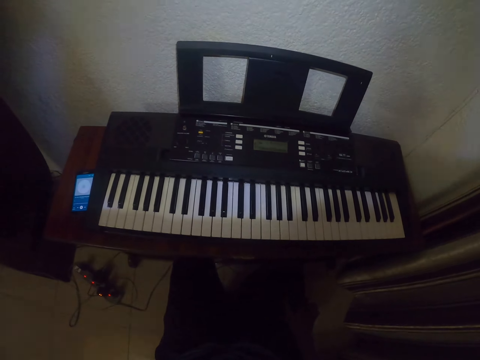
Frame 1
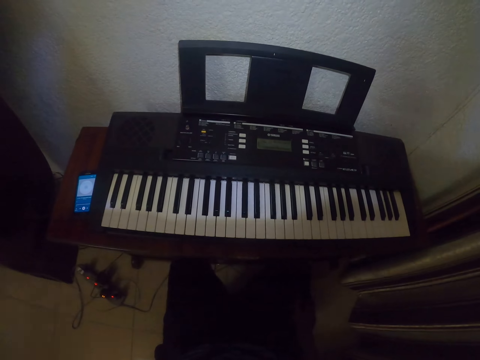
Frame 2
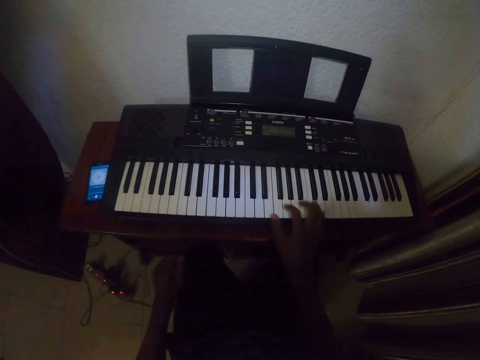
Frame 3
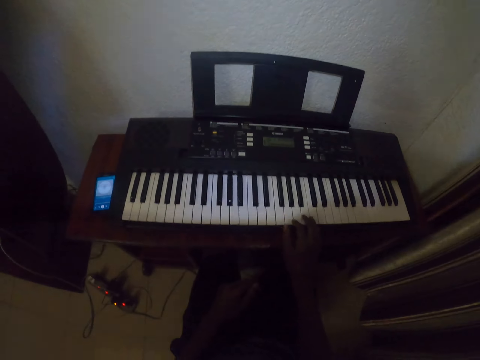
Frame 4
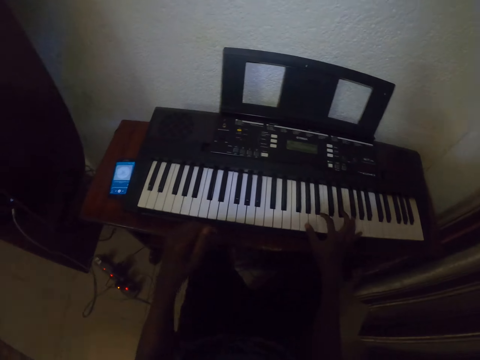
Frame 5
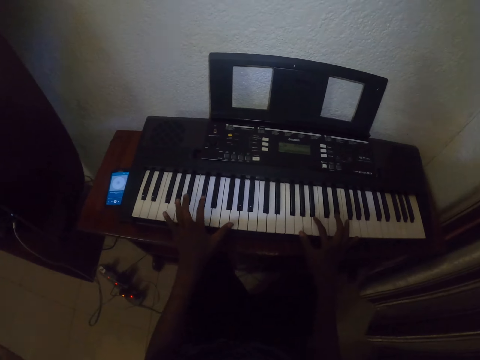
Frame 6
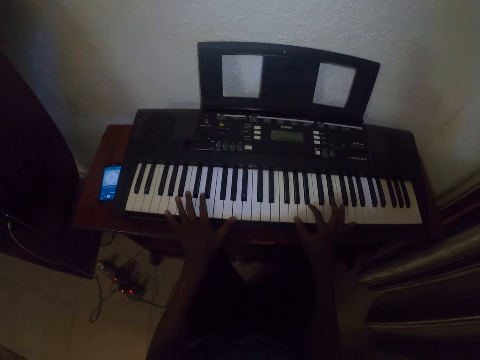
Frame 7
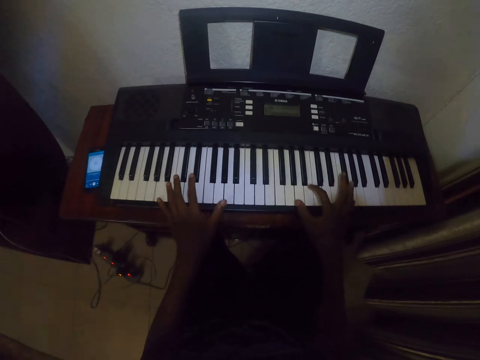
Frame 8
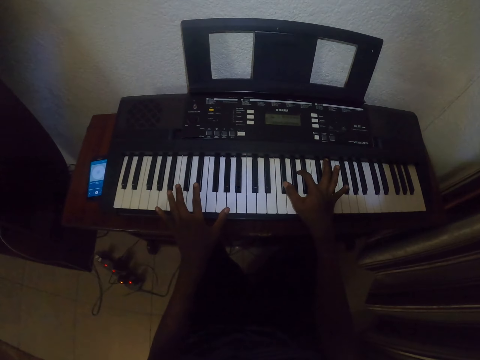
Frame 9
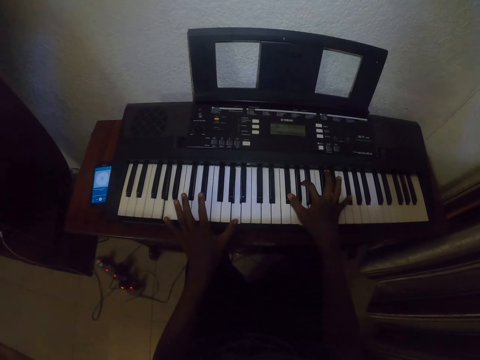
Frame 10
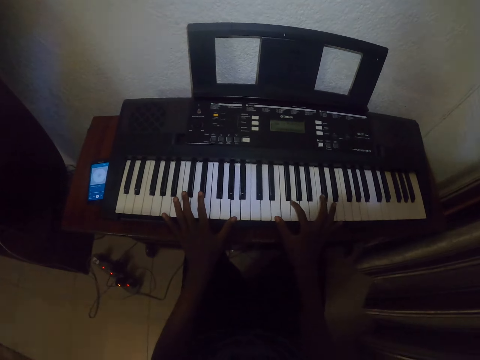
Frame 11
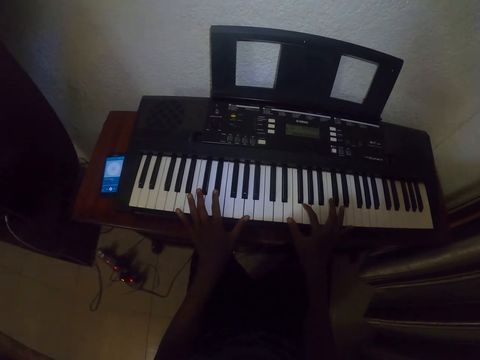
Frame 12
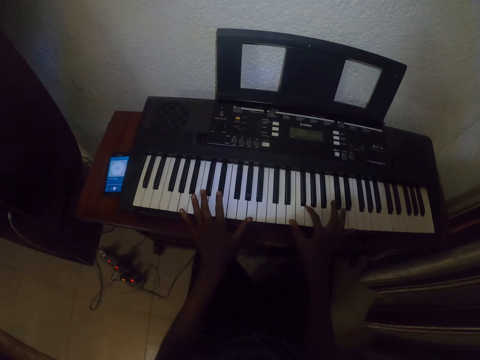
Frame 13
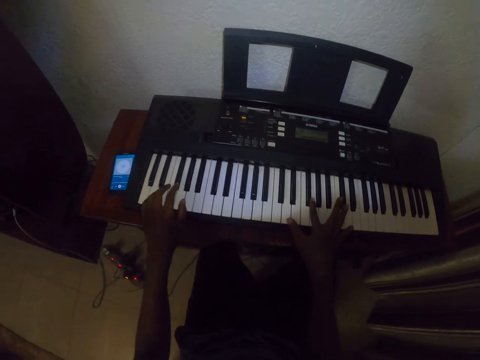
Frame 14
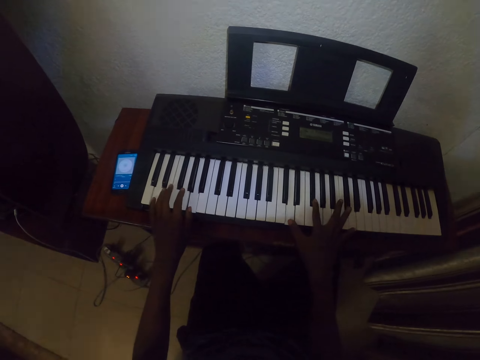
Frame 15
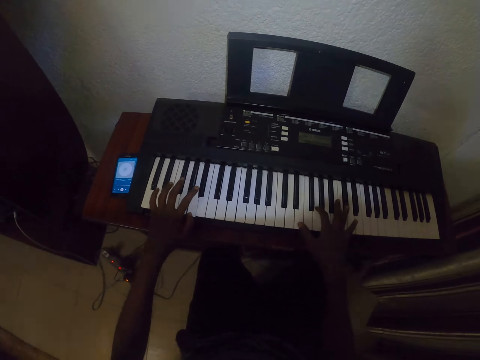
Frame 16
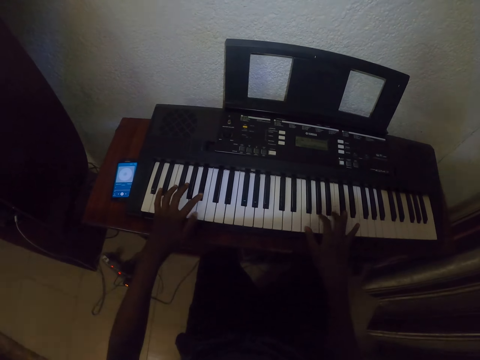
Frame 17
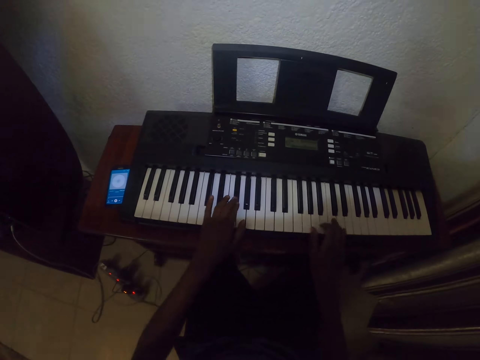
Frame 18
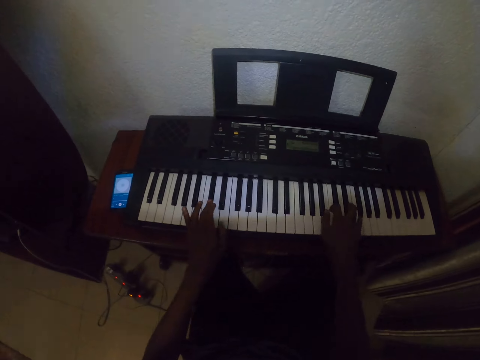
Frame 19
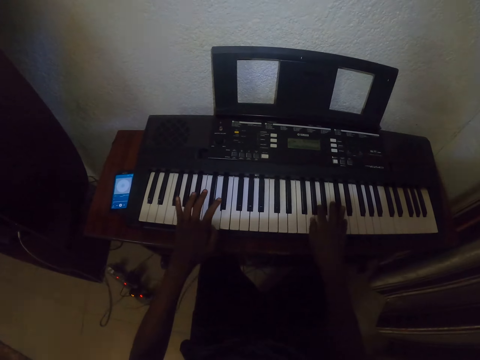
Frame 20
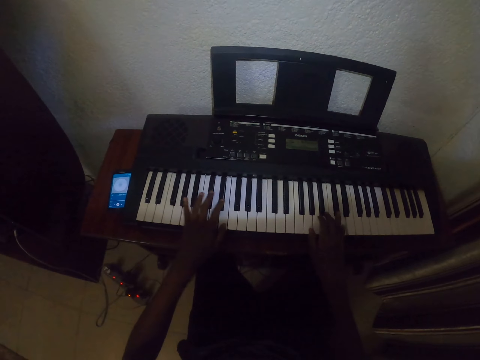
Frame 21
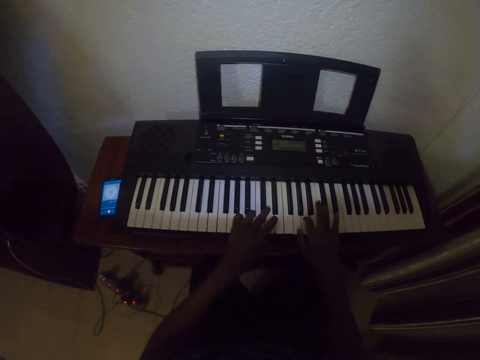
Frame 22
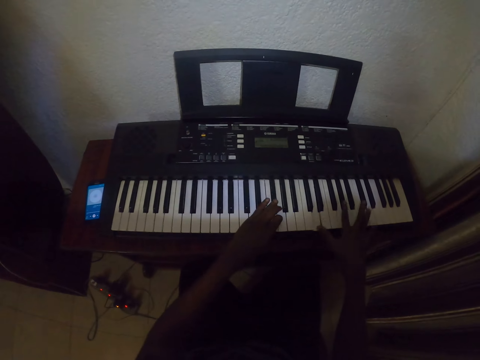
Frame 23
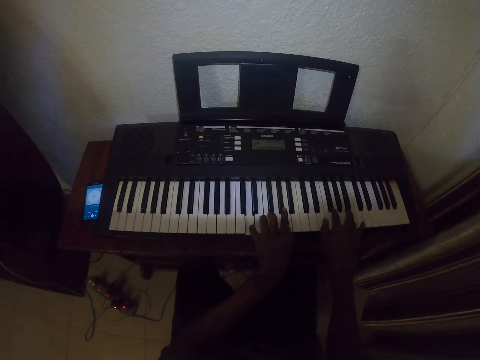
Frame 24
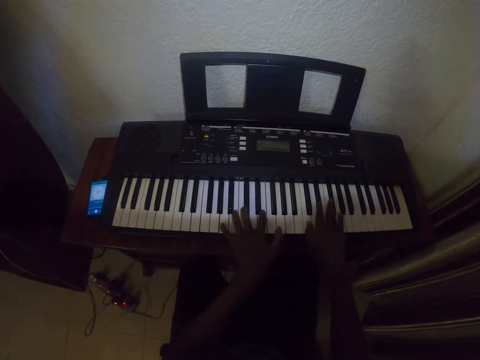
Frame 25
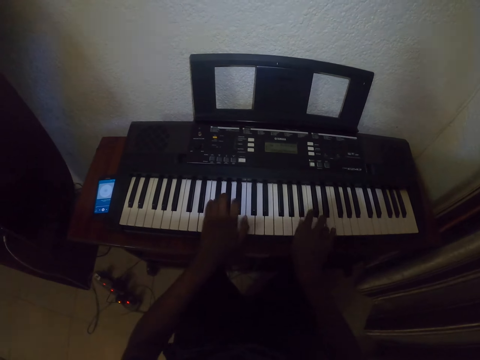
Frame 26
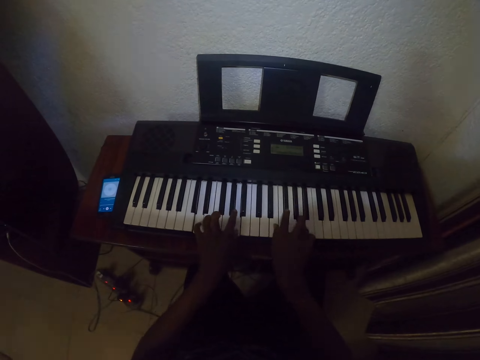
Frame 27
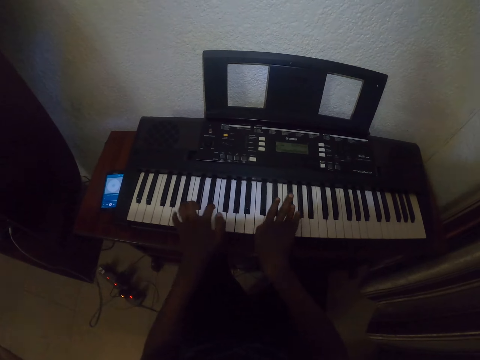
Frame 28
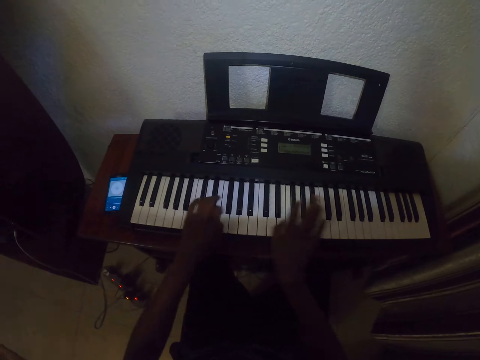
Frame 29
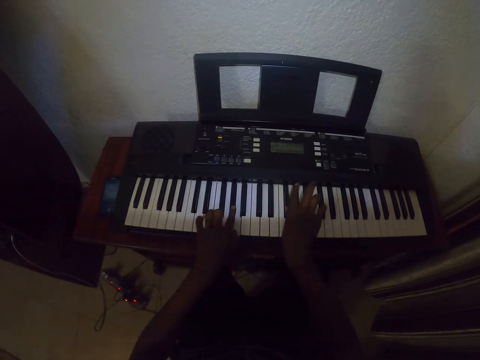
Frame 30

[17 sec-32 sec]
The camera wearer plays a piano with one hand. They play the piano with both hands.

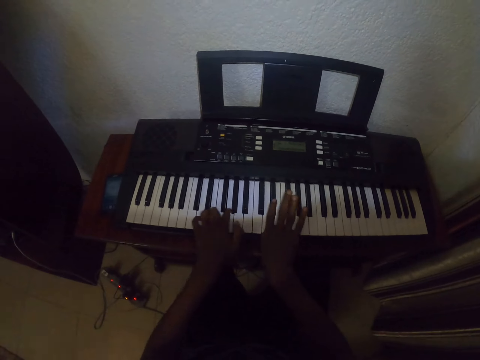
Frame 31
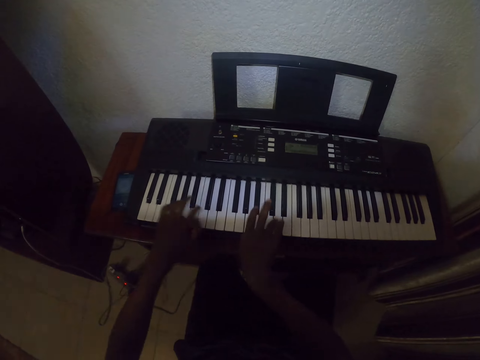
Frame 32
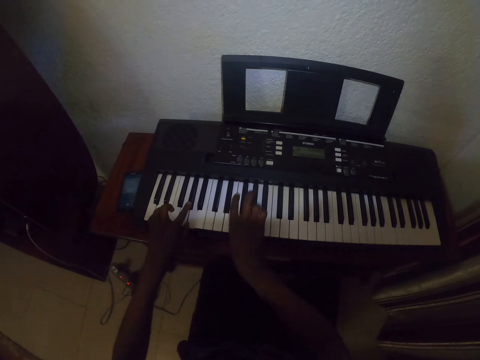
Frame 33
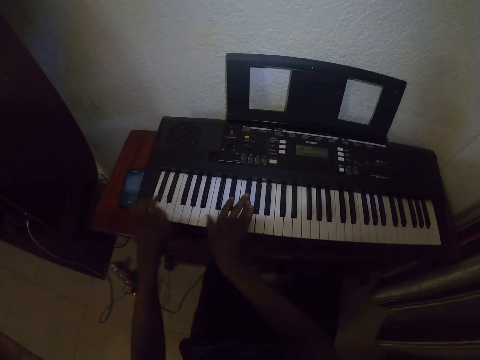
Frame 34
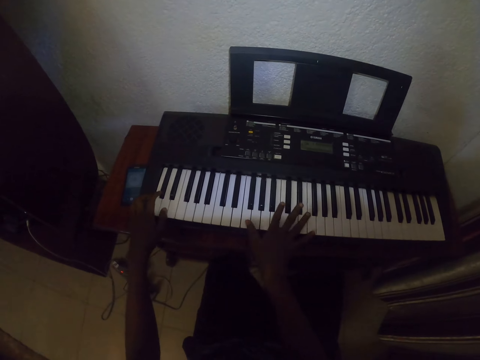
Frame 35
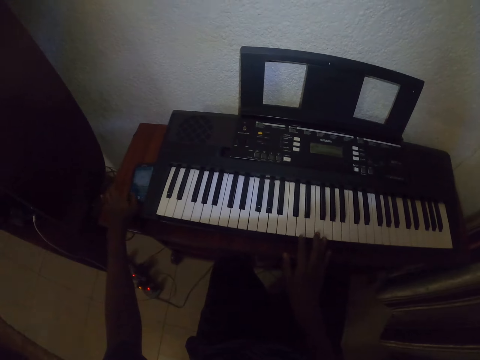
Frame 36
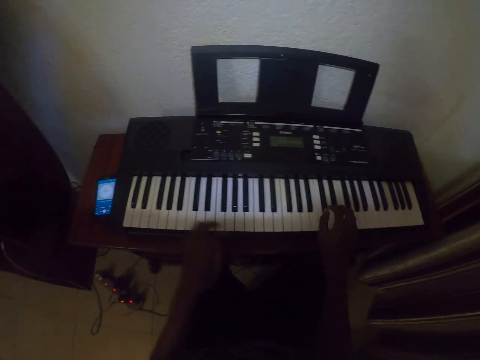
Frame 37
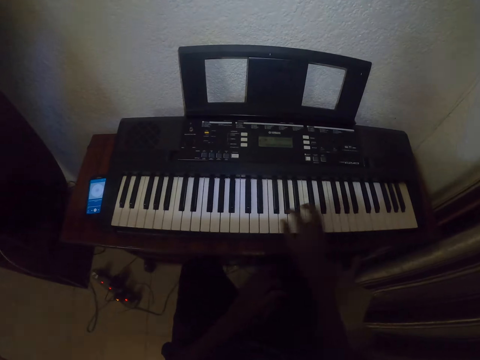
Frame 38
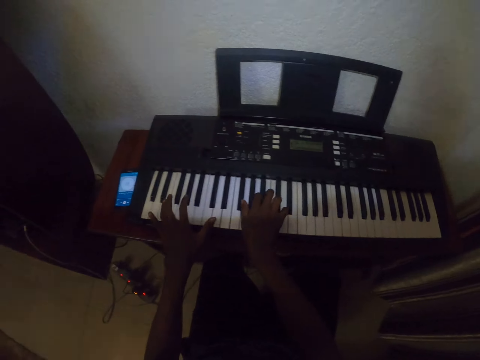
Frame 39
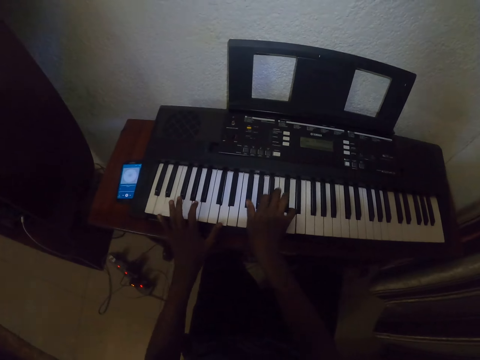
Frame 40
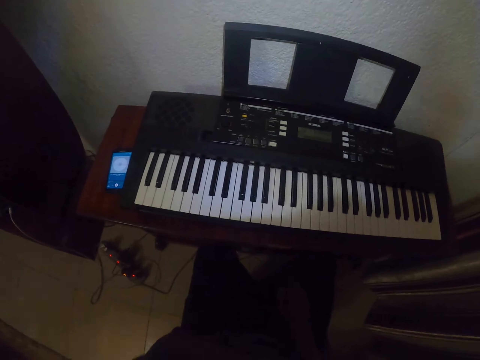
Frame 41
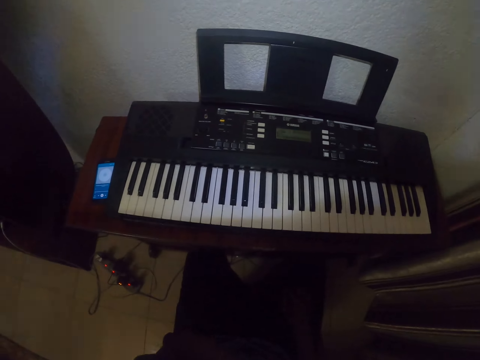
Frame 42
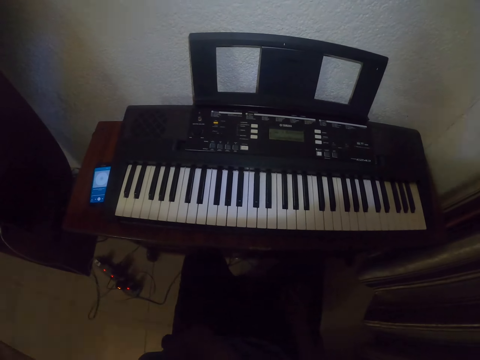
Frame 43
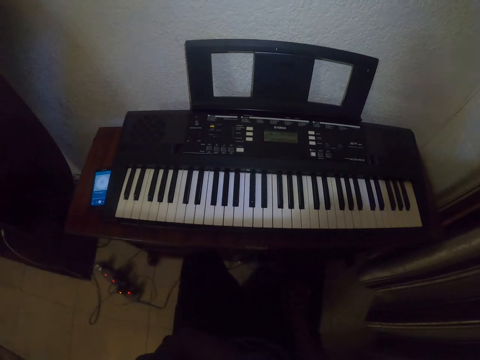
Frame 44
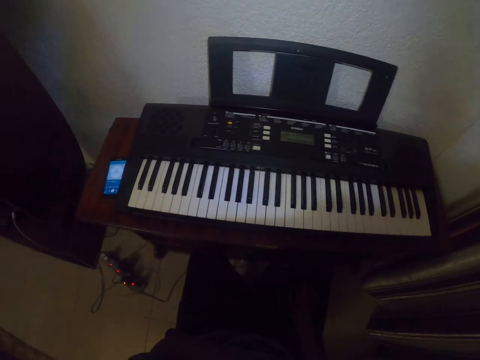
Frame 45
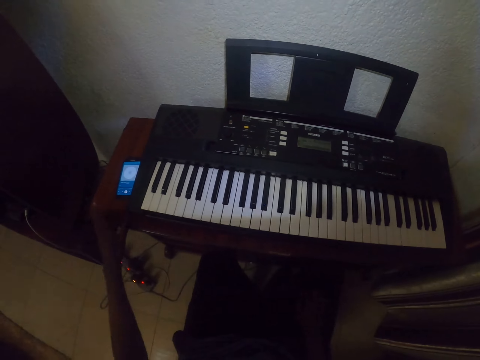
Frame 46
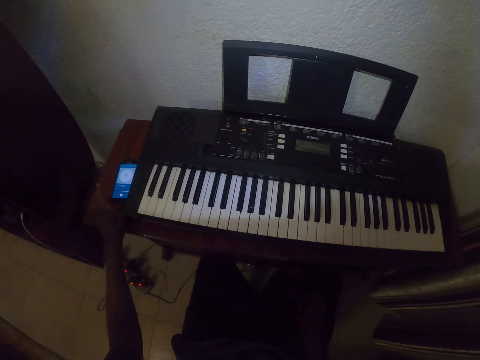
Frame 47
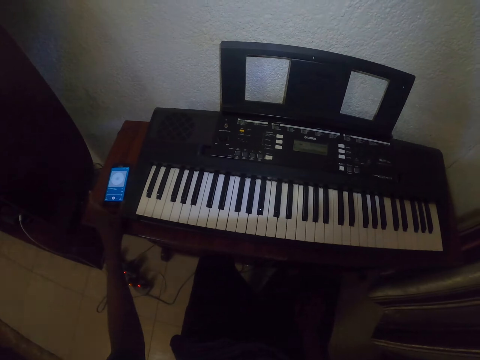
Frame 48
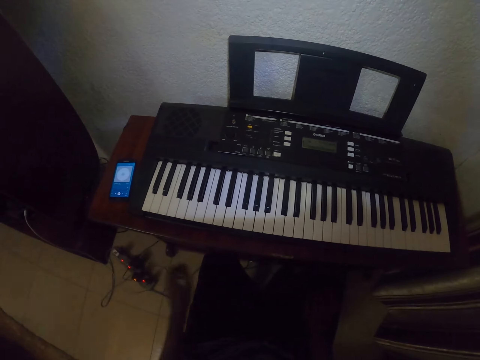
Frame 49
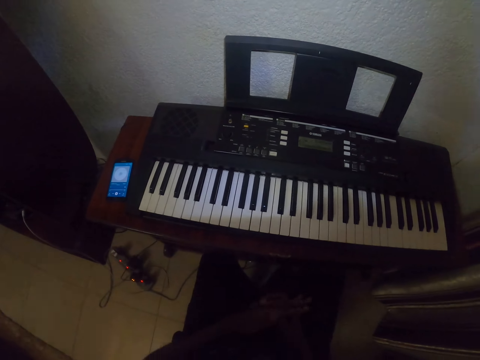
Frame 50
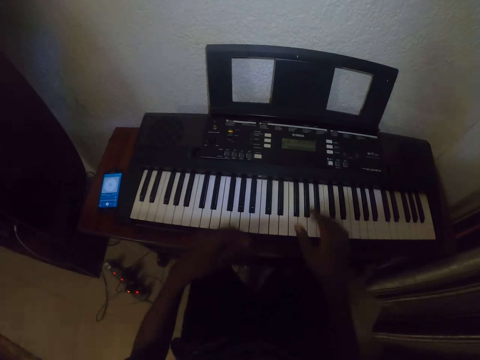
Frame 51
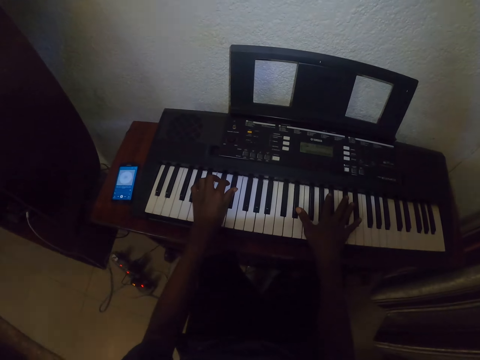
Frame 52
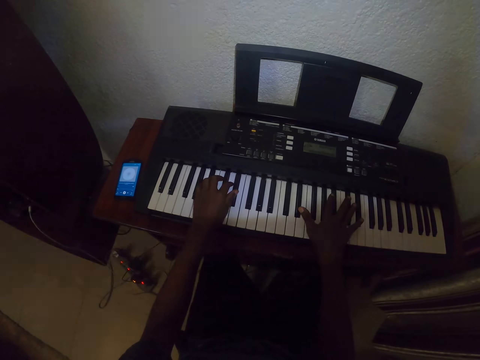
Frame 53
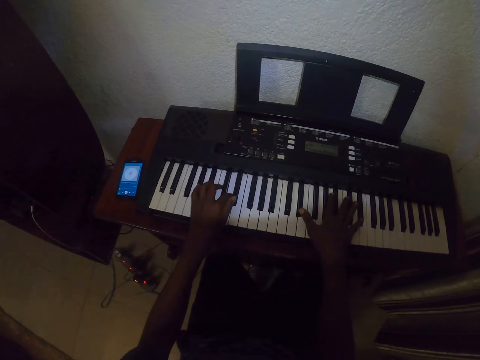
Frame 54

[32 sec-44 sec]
The camera wearer dials a mobile phone. They play the piano with one hand. They play the piano with both hands. They do something. They touch the mobile phone. They take the mobile phone. They play the piano with both hands.
